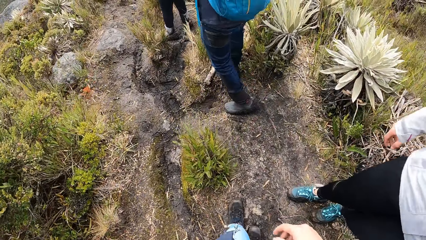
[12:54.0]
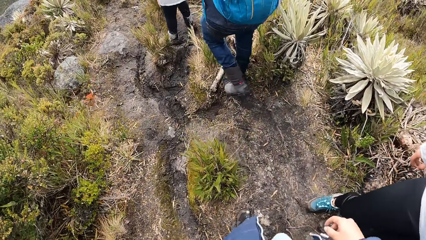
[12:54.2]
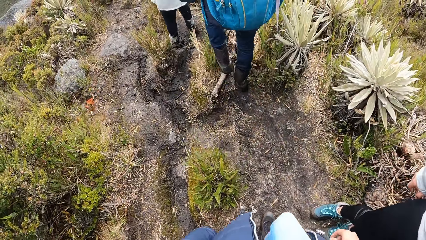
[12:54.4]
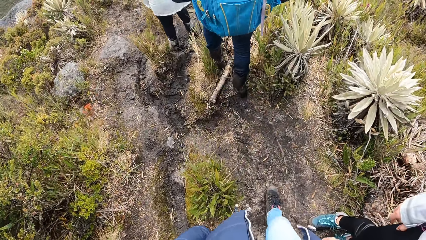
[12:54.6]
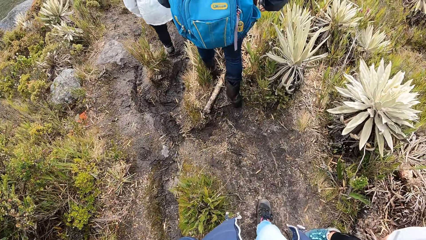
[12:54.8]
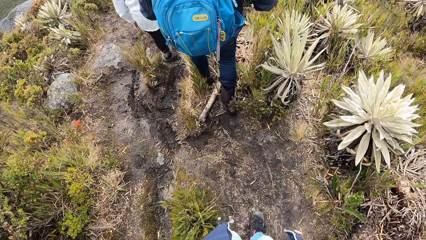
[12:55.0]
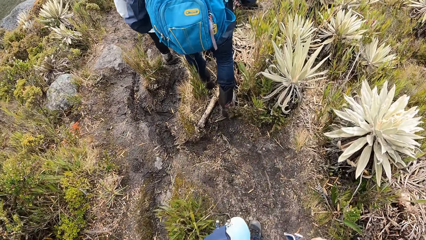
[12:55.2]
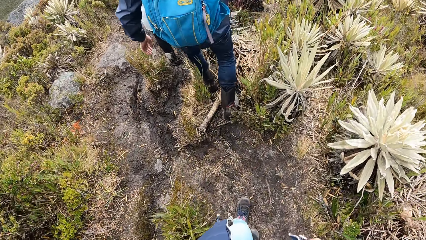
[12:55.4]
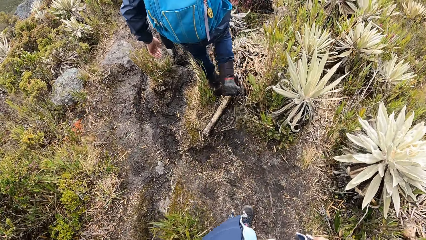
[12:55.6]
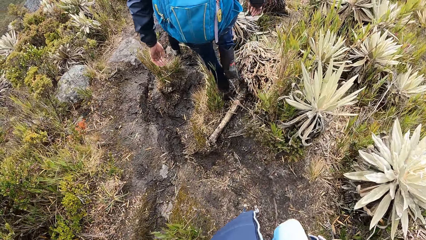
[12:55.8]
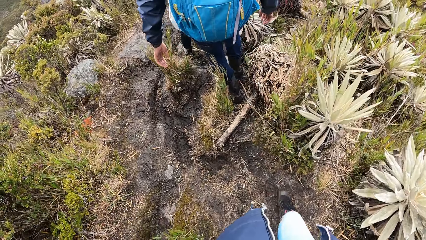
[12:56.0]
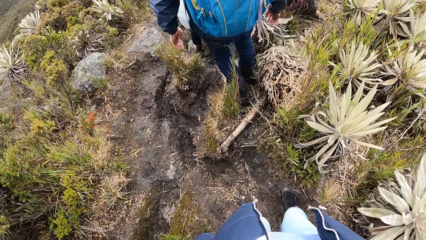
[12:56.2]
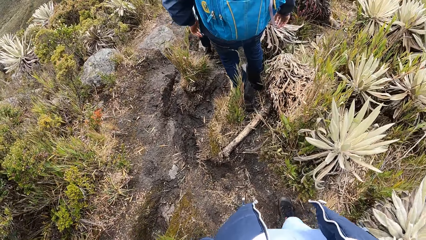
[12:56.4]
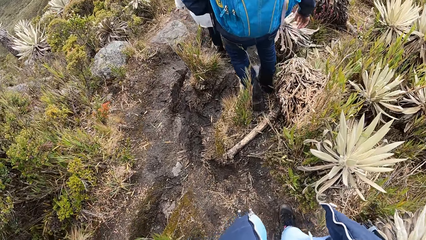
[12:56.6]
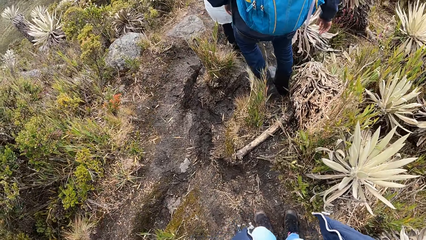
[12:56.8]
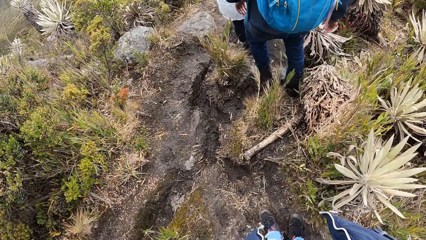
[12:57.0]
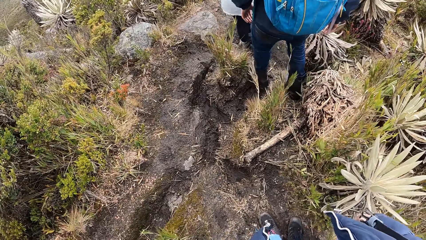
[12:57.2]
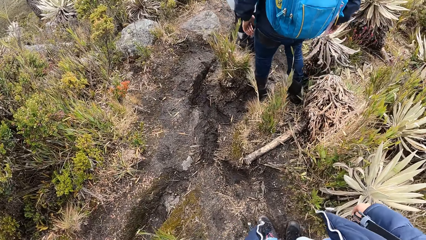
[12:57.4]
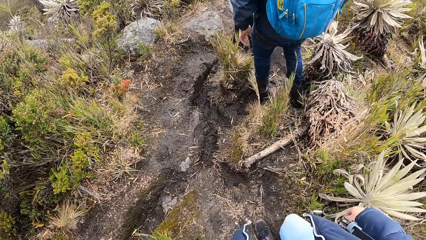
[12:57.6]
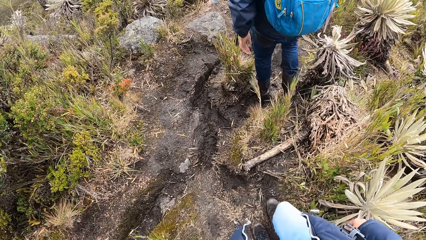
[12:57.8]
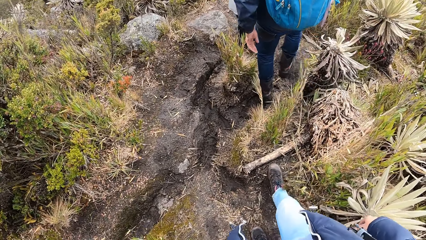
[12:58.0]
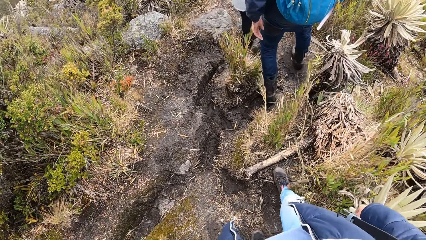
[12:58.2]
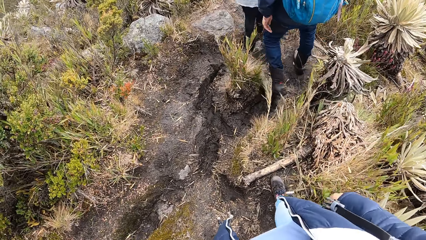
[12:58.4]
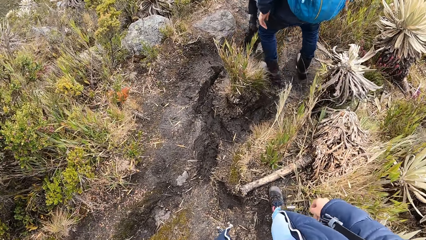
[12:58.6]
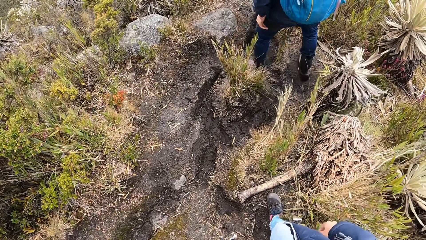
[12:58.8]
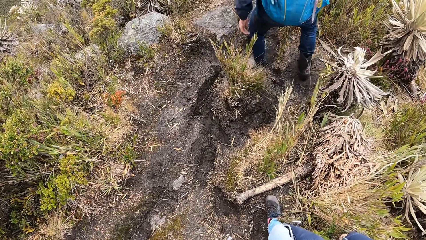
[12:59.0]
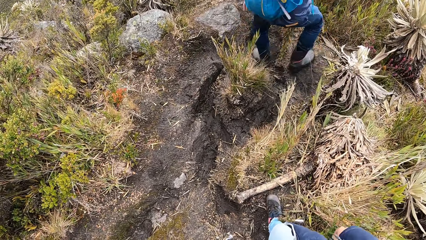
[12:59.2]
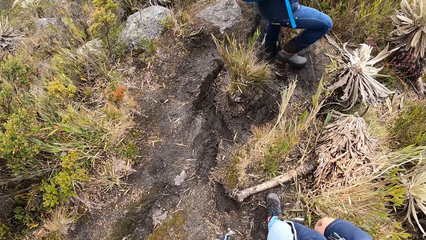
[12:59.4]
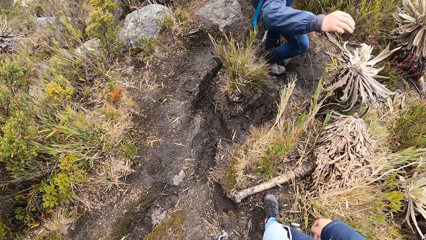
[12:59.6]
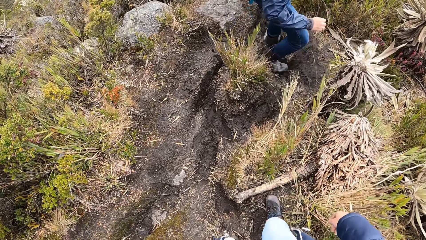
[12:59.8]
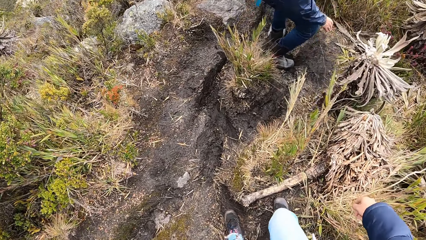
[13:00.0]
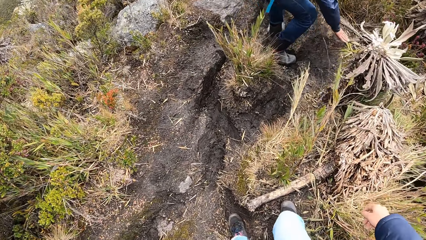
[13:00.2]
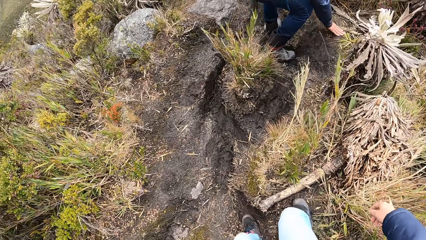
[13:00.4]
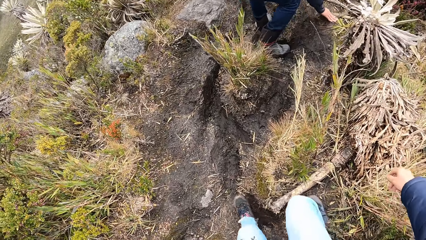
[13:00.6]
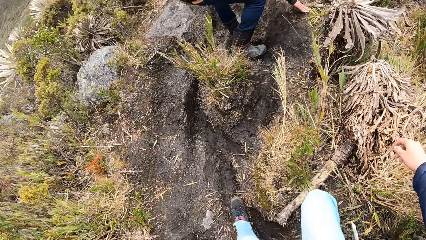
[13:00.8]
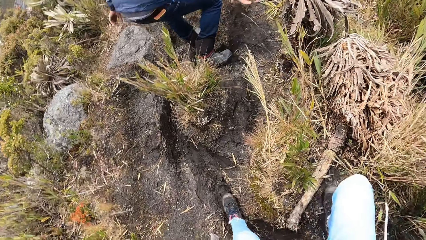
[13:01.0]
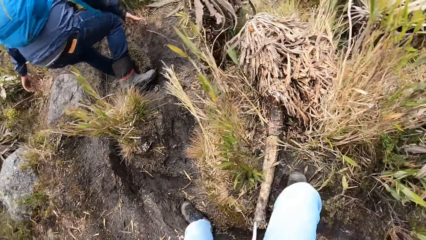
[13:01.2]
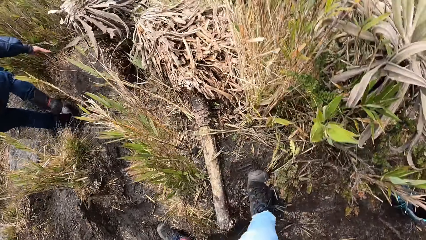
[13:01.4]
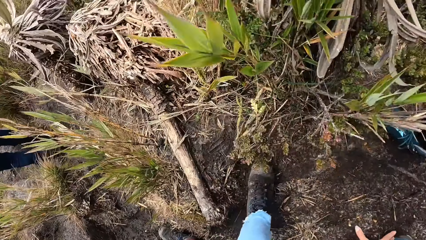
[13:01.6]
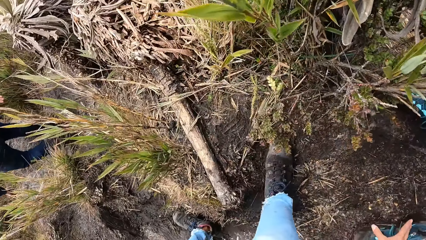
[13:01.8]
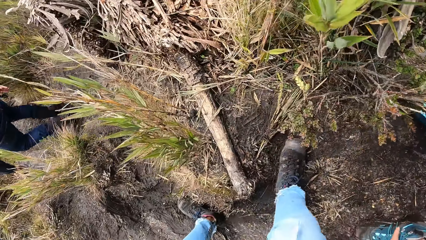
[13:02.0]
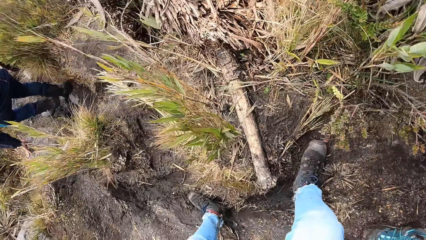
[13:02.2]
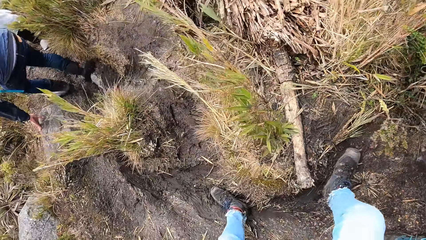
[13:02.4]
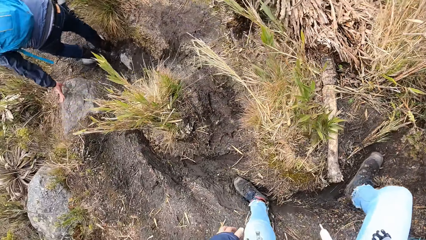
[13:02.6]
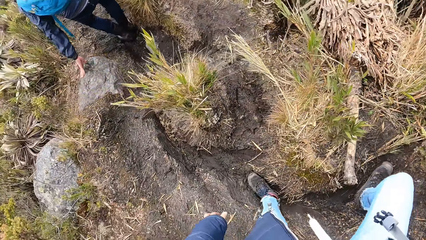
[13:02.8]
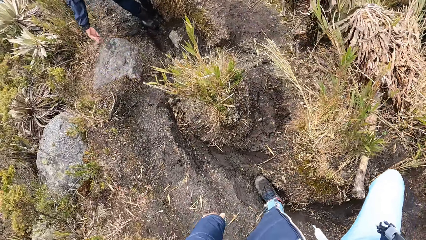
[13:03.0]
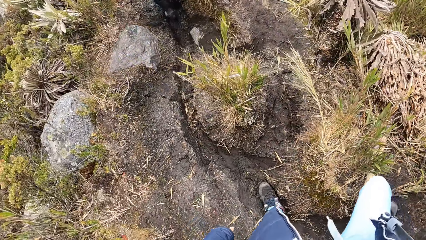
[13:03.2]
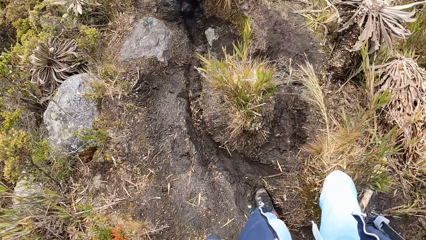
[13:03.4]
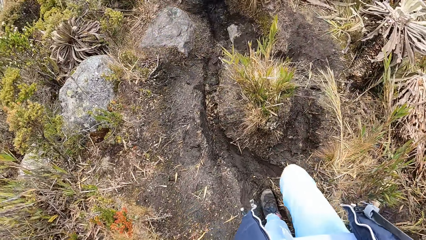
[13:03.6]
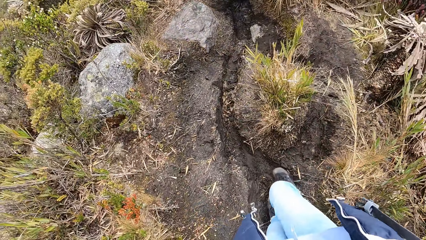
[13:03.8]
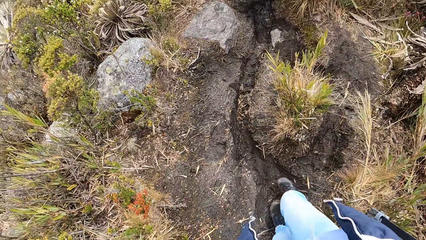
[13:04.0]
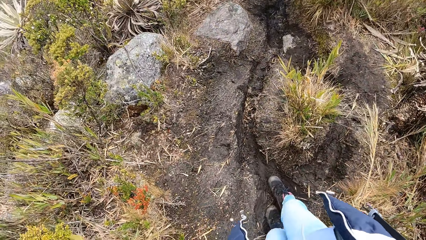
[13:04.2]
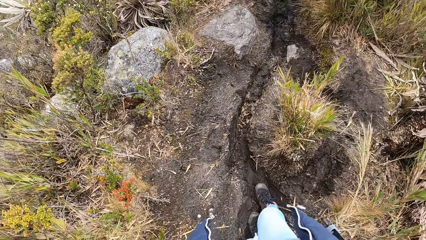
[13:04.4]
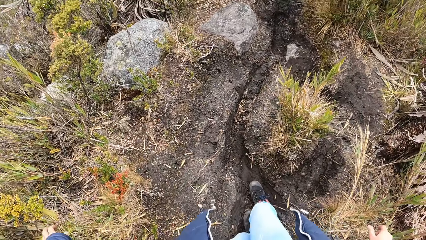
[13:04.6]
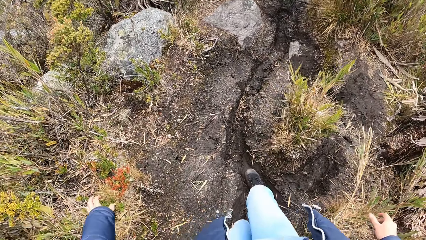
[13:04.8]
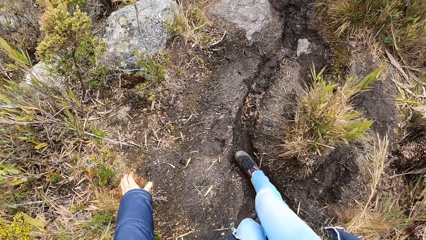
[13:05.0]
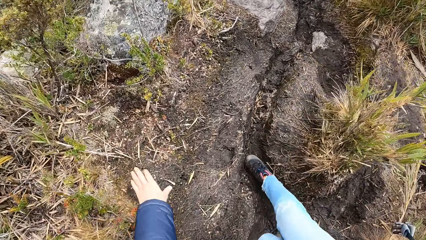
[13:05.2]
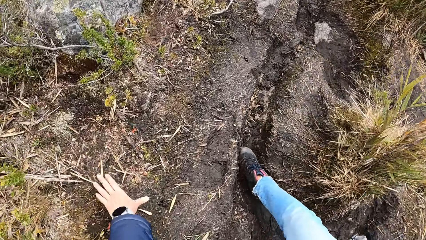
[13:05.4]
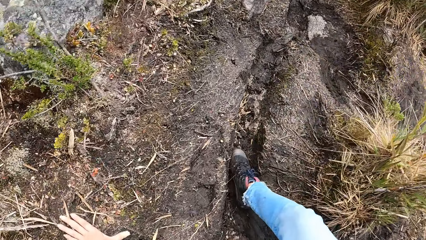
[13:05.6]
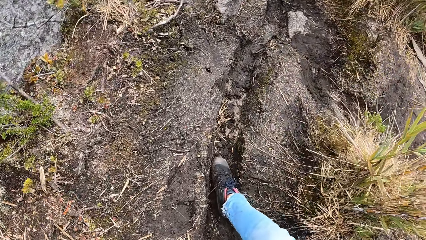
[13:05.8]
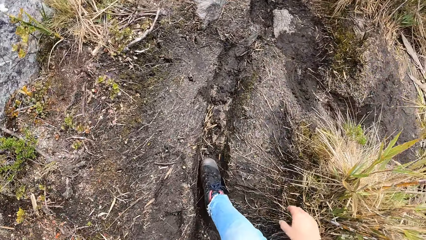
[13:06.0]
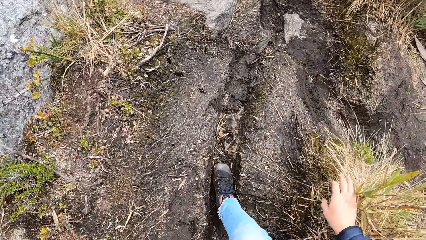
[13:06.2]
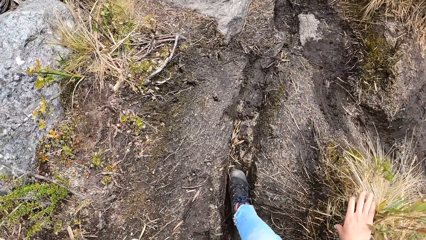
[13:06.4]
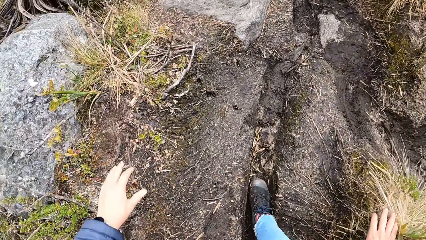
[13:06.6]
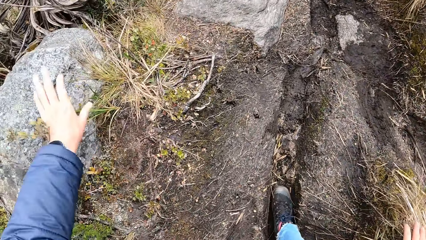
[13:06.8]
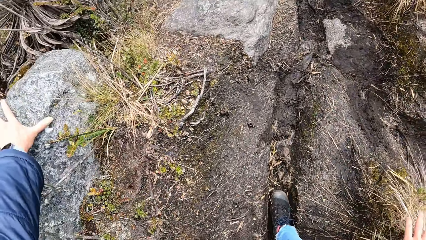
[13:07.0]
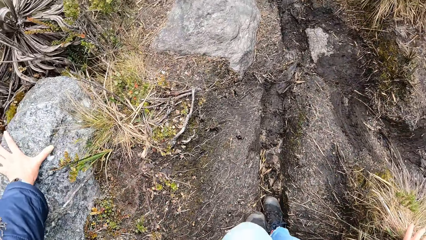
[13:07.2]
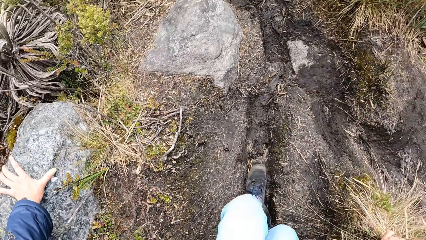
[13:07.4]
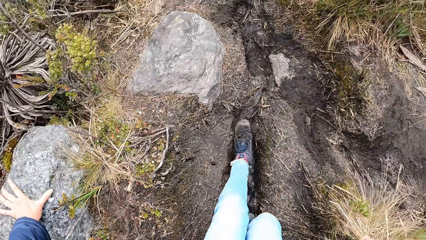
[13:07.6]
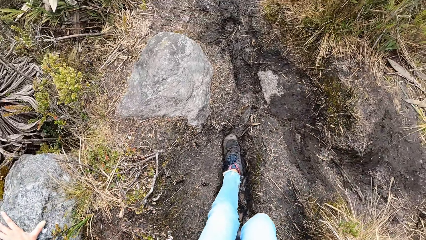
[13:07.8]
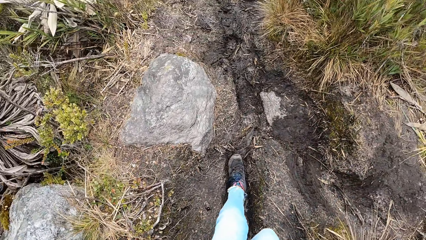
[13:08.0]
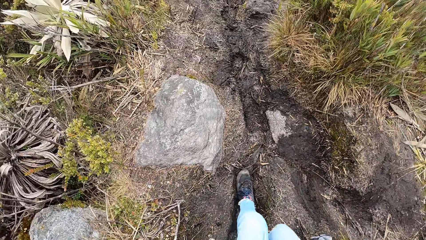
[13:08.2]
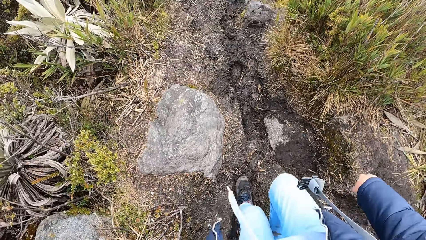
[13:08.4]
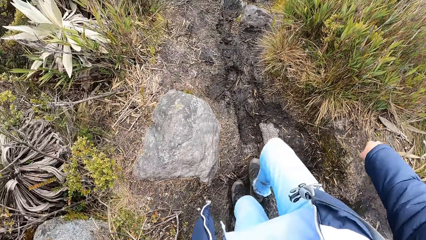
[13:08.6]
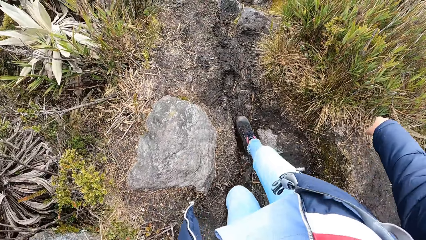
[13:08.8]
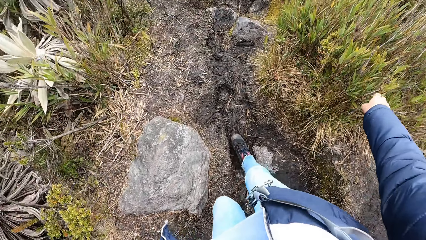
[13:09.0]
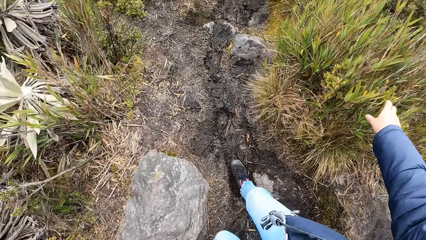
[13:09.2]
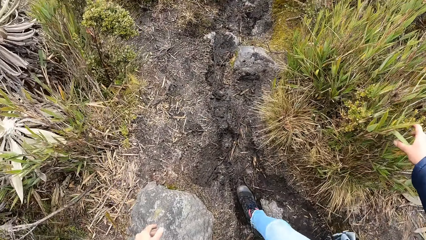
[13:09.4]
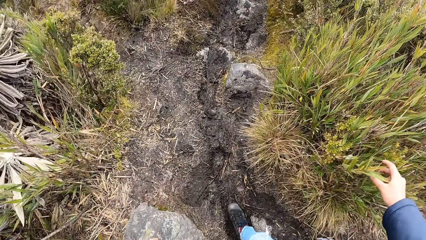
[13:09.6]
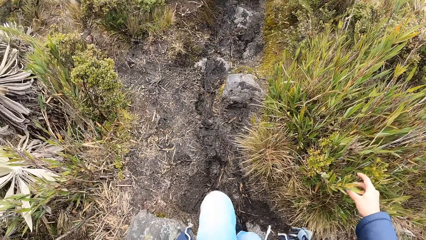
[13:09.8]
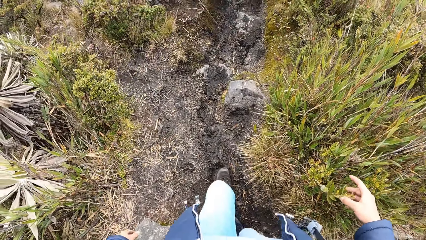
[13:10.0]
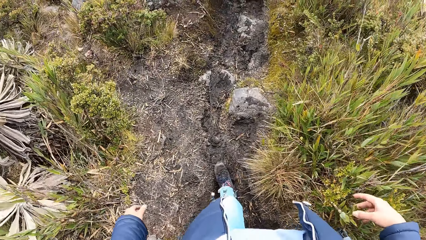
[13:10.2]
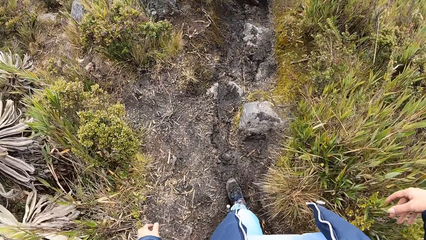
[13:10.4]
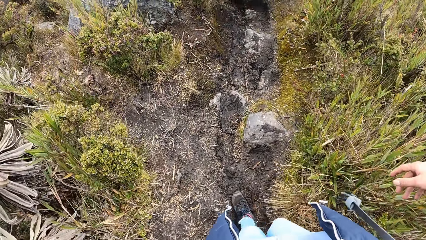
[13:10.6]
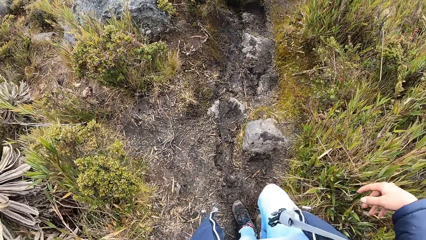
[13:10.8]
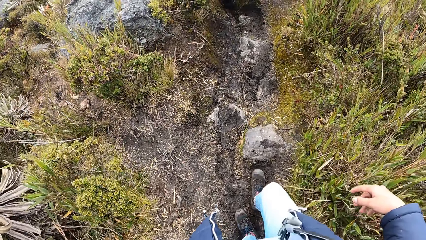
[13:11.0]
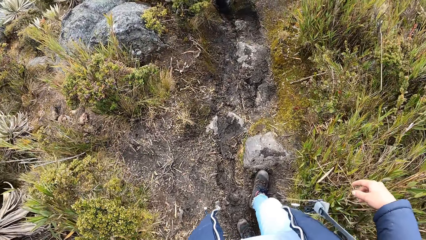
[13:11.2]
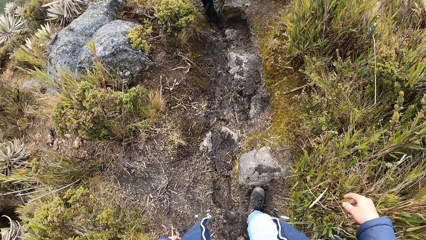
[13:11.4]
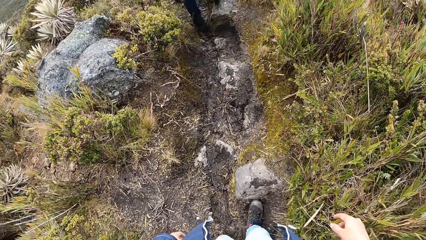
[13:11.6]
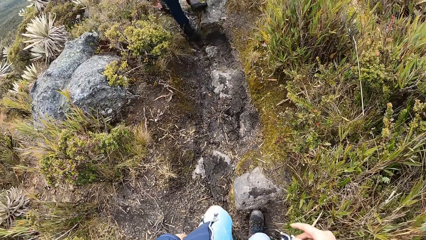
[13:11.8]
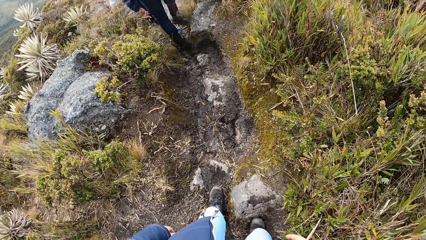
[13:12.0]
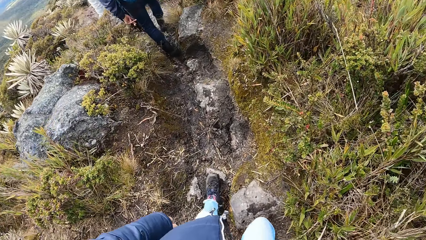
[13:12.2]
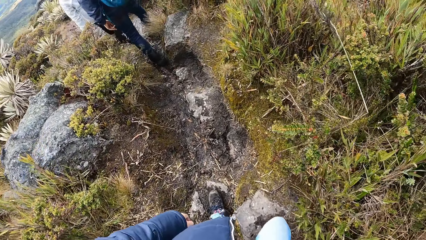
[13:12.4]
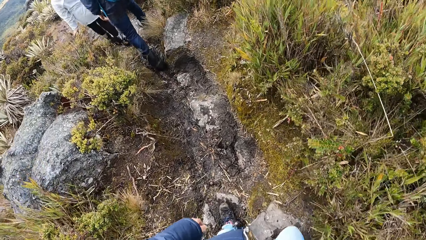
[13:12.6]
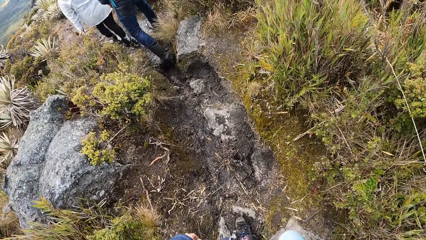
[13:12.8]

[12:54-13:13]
The camera wearer walks on the garden. They stand on the garden. A person touches the ground. The camera wearer steps on the ground and turns around. They hold the ground with the left hand. They hold grass with the right hand. They walk inside the trench. They touch leaves with the right hand. They walk on the garden.
